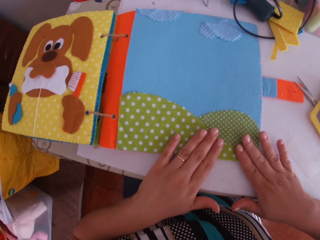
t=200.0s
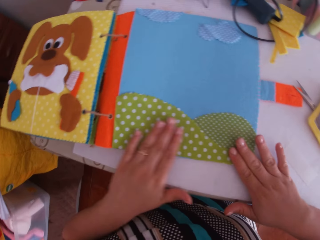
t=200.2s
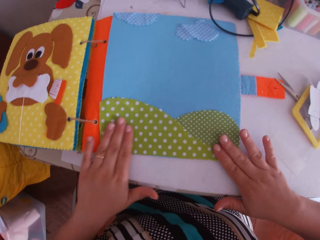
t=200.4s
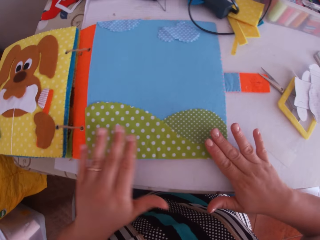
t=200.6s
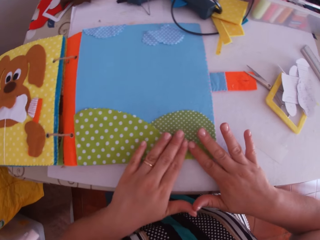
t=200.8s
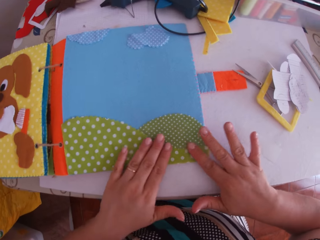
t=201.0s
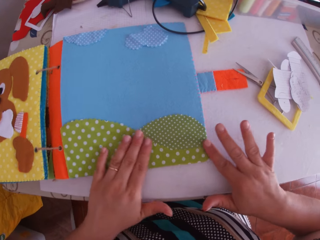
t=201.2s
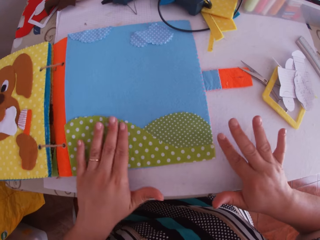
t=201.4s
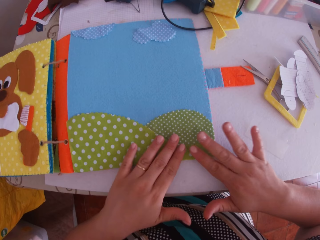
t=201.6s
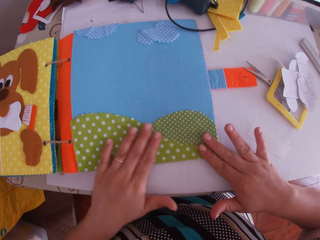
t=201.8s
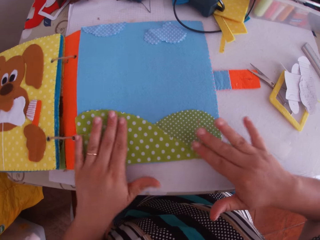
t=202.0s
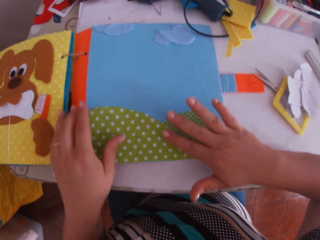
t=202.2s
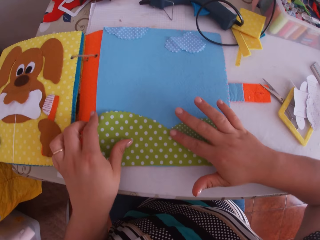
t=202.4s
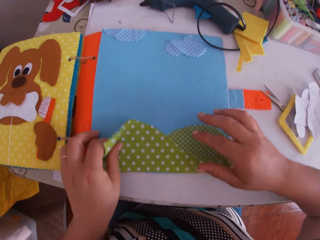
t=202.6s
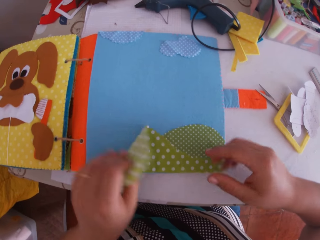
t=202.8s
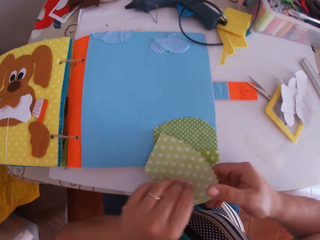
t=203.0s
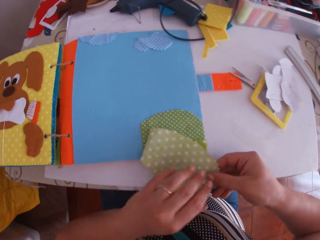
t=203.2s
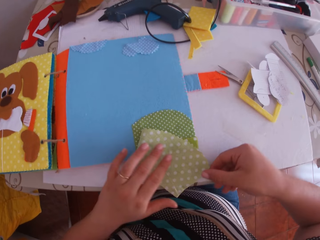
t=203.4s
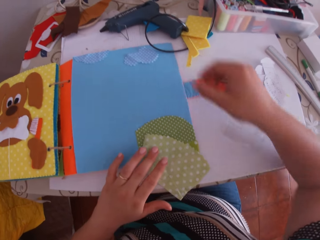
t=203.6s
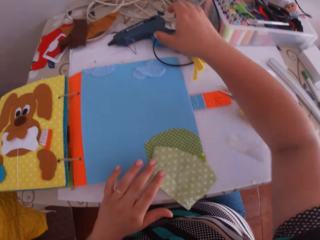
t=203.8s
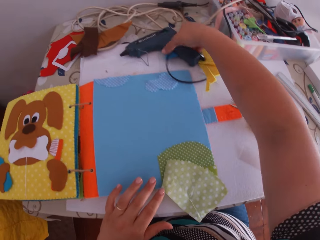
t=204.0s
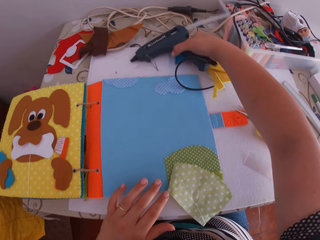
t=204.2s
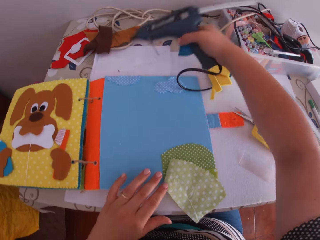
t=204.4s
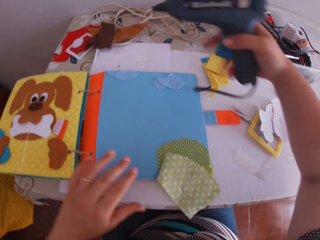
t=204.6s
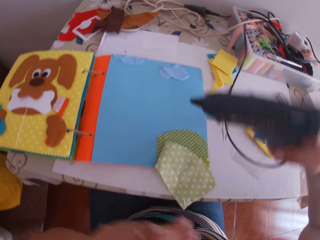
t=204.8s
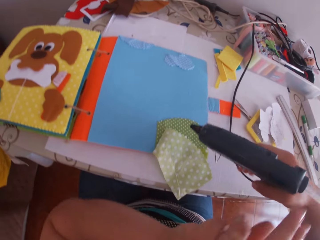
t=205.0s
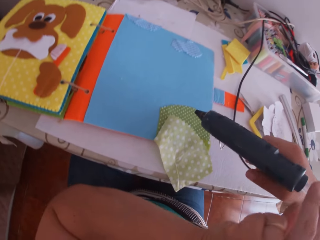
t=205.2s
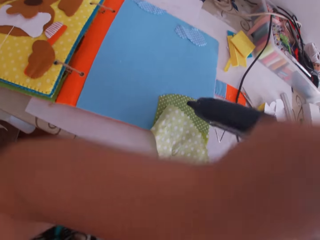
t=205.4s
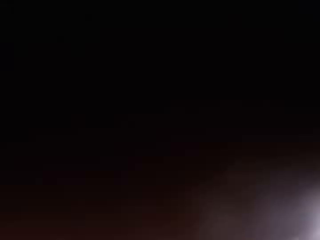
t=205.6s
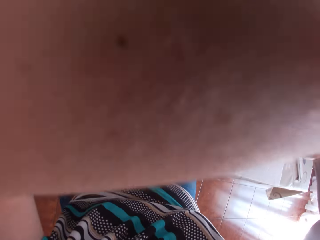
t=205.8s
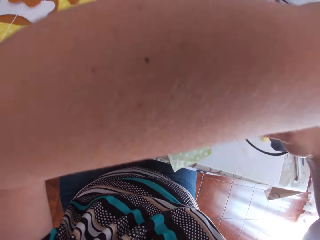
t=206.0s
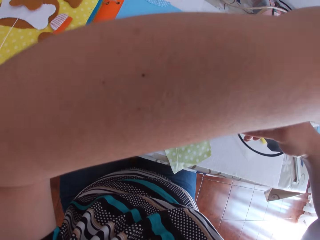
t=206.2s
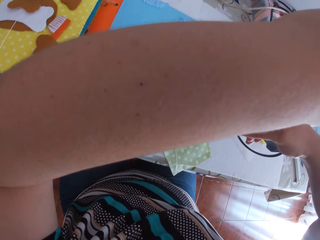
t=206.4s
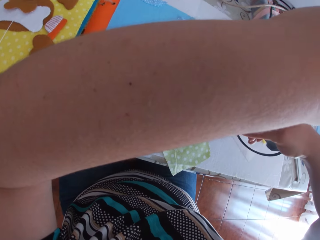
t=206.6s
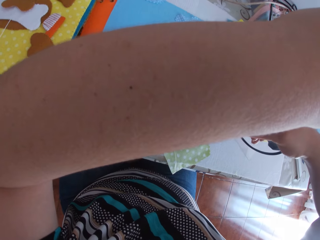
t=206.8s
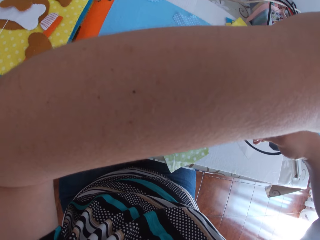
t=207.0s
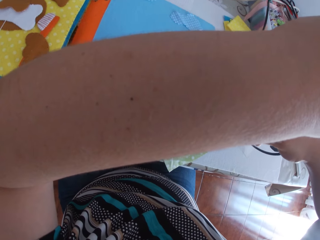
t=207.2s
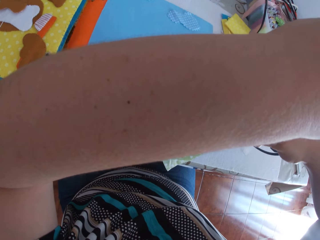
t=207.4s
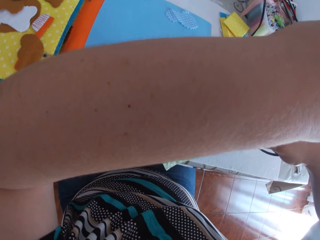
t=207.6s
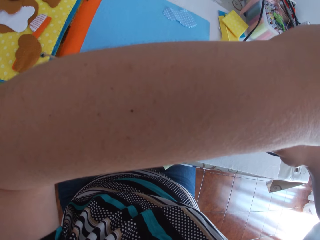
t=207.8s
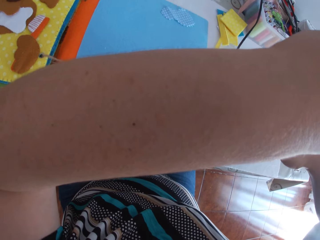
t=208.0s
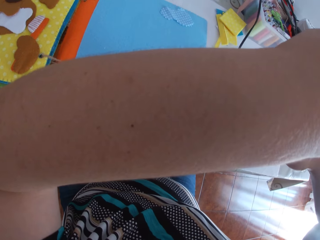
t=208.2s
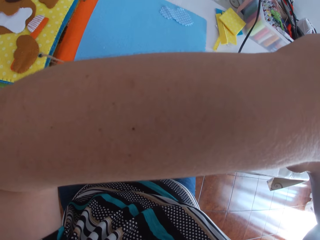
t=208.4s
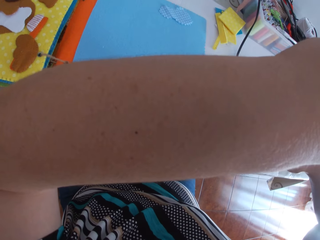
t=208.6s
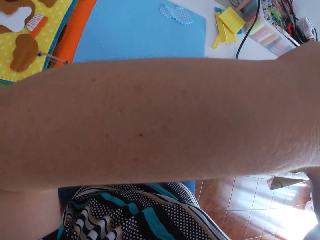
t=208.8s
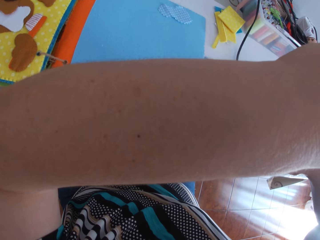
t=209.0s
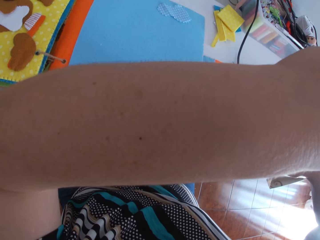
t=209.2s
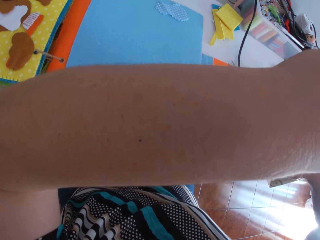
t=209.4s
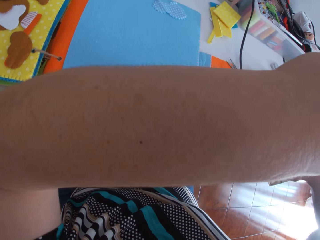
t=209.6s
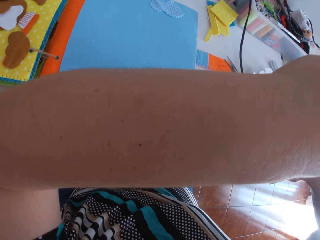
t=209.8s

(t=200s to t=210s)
The camera wearer opens the felt material. She swings her hand. She picks up the hot glue gun on the table with her right hand. She swings her hand. She applies glue on the translucent paper with the glue gun in her right hand. She holds the hot glue gun with the right hand. She holds the glue stick of the glue gun with her left hand.

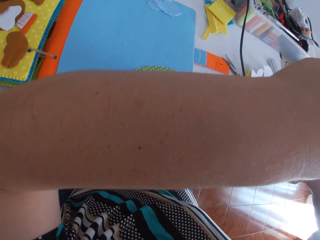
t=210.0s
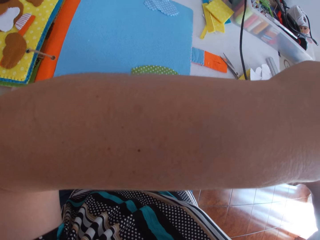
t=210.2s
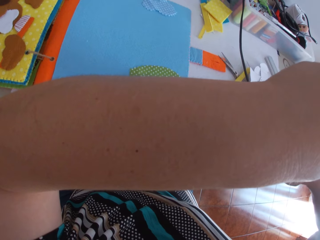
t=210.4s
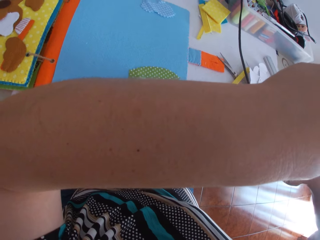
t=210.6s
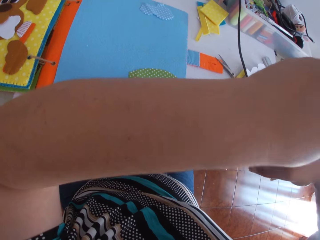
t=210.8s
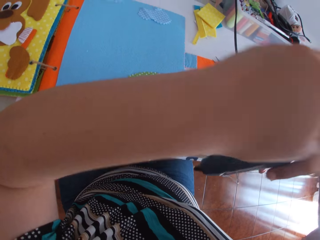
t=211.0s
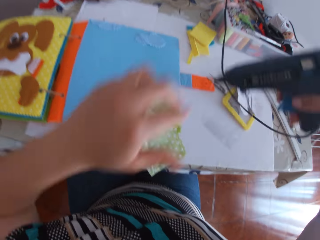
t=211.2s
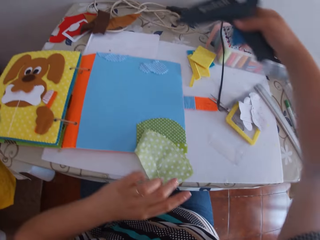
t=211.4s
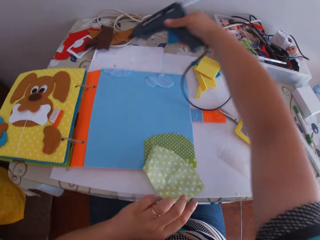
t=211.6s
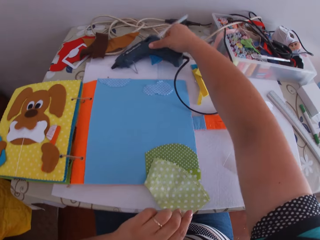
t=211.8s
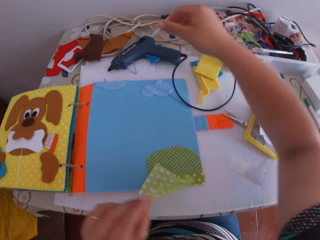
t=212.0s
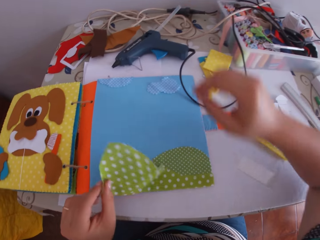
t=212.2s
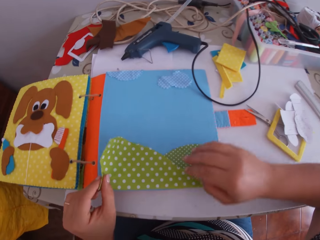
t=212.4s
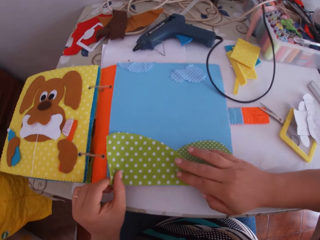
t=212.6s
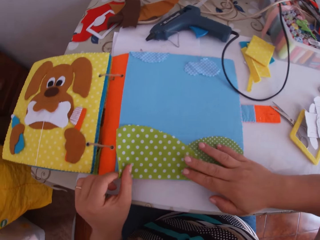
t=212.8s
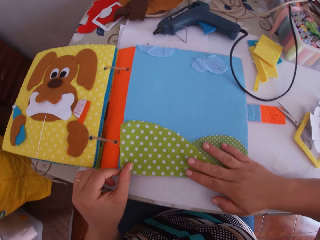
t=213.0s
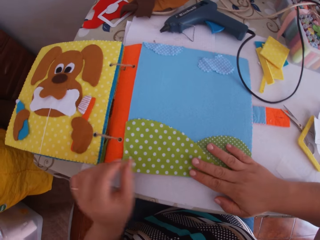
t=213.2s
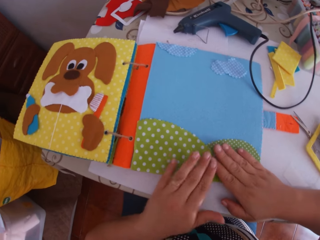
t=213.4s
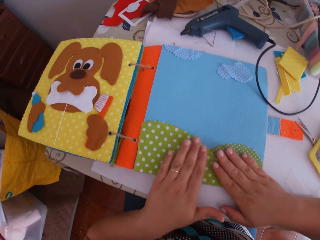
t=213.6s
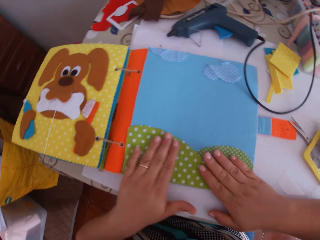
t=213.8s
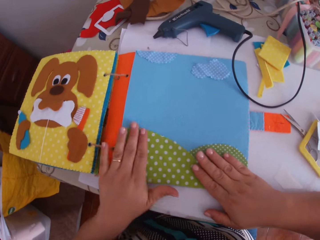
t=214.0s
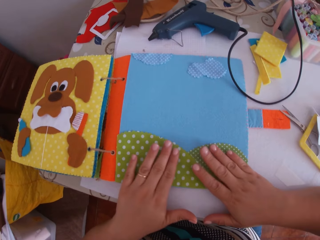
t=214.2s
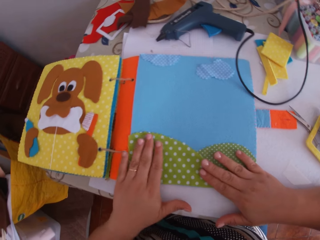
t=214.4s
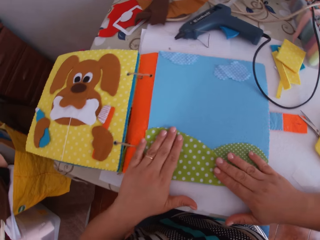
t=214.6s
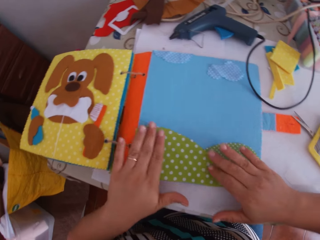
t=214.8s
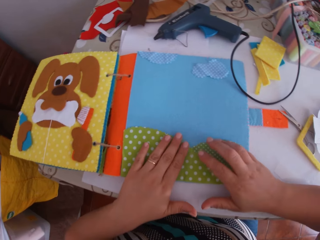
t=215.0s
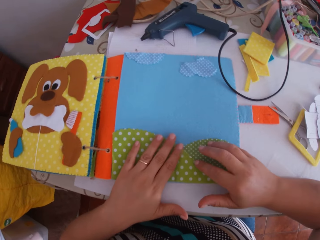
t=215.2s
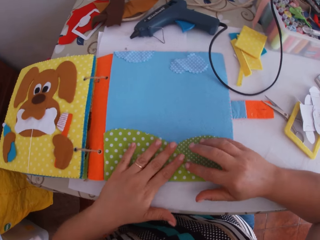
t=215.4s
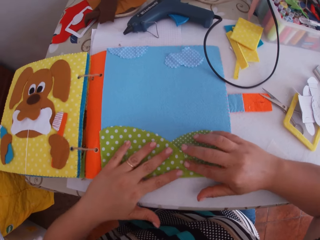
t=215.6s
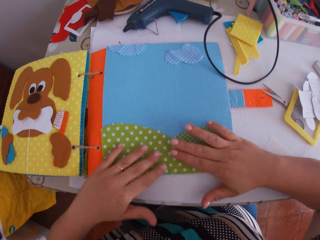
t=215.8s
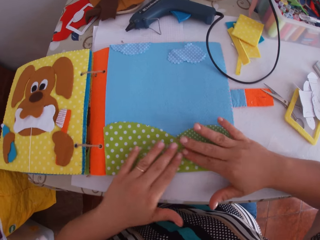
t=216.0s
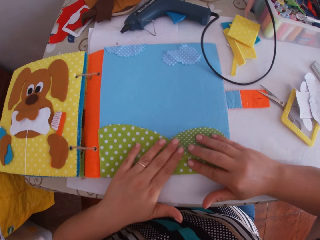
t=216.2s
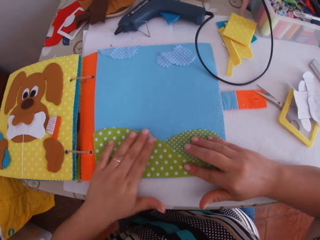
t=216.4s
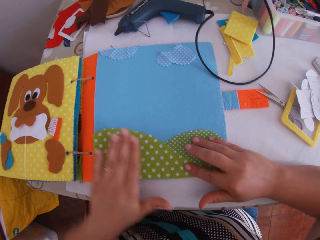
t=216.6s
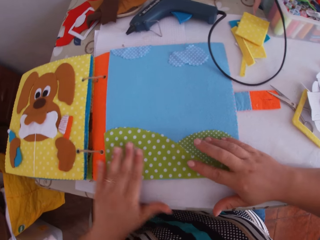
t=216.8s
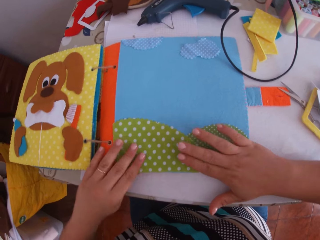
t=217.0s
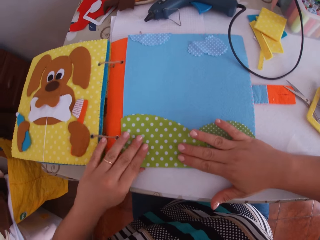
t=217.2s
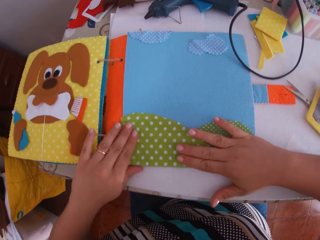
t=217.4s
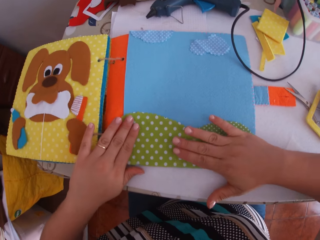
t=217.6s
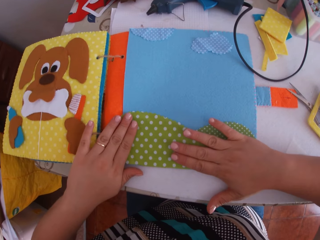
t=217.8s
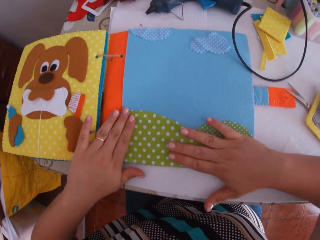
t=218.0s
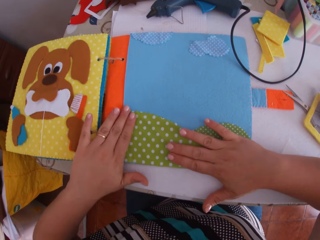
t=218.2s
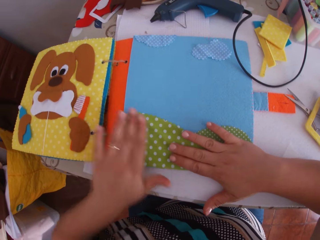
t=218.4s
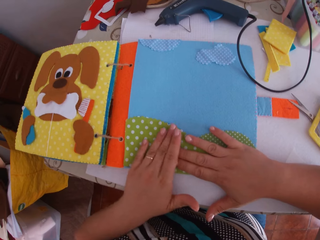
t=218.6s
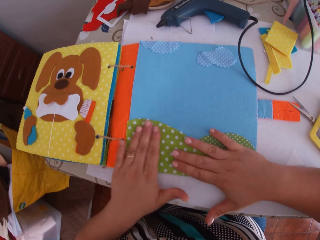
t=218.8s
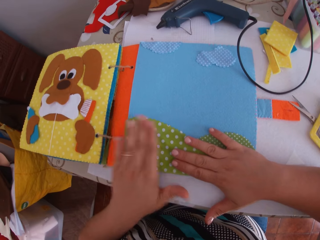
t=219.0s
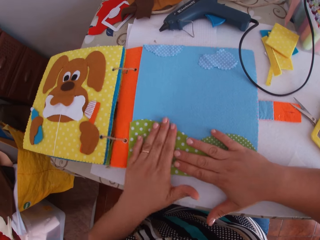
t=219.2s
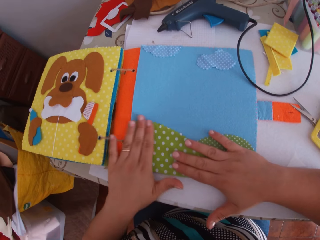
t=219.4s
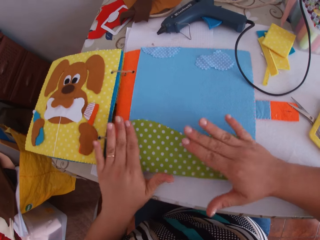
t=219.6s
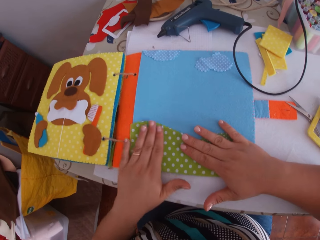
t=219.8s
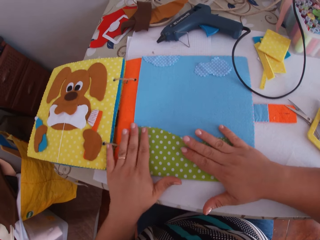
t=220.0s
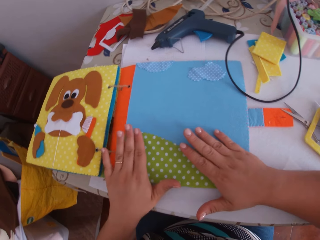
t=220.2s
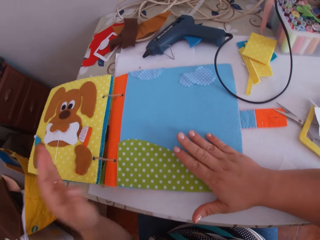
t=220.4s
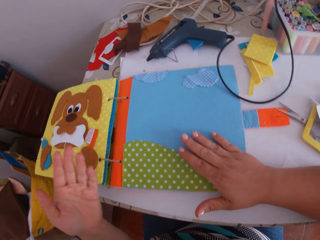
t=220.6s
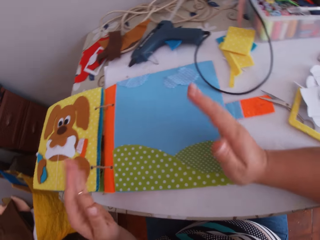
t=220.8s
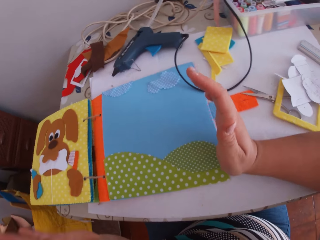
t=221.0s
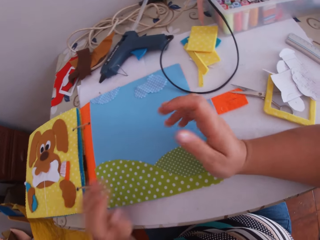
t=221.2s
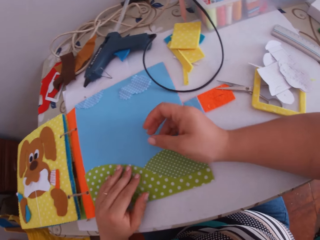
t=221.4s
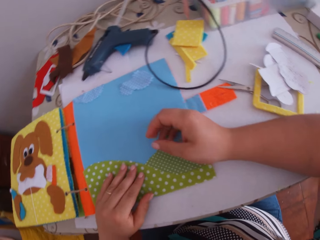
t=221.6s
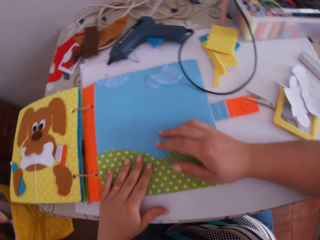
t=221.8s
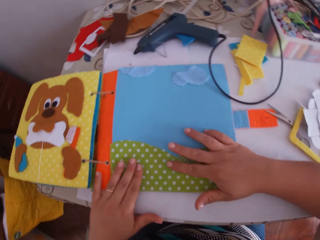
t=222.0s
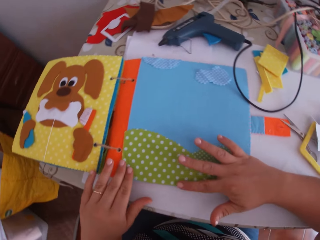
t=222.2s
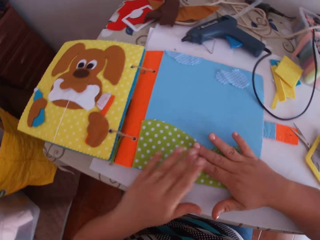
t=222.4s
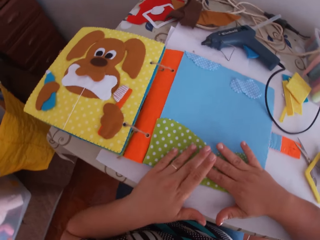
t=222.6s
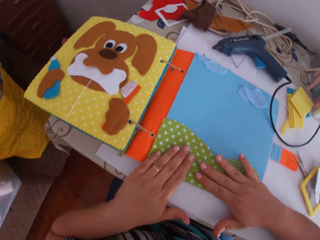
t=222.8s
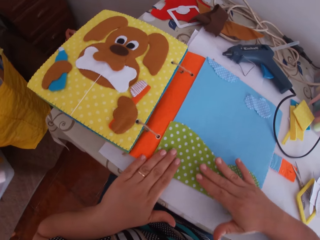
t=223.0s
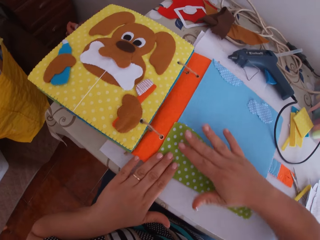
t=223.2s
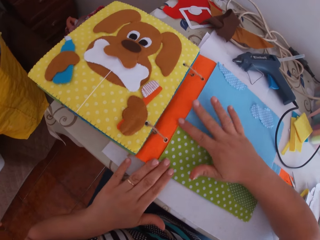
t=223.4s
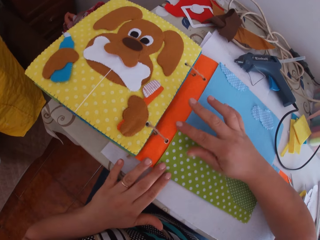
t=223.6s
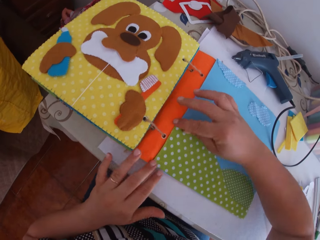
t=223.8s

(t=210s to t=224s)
The camera wearer swings her hand. She drops the hot glue gun on the table with her right hand. She swings her hand. She presses the translucent paper on the binder with both hands. She sticks the felt material. She swings her hand. She sticks the felt material.
